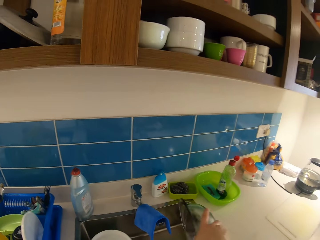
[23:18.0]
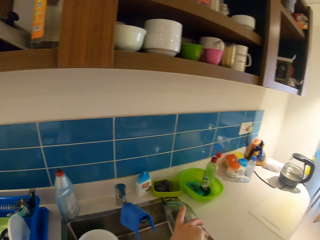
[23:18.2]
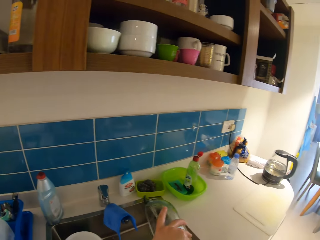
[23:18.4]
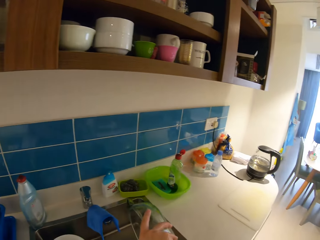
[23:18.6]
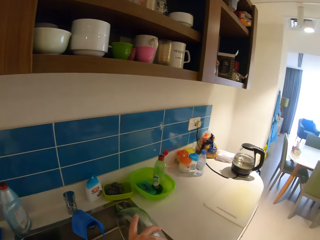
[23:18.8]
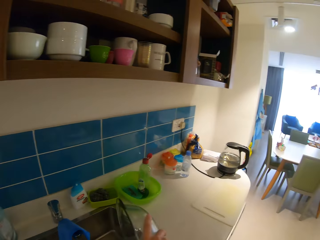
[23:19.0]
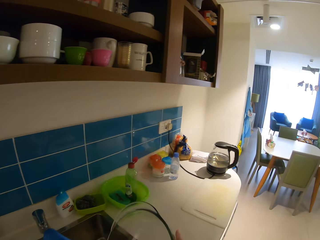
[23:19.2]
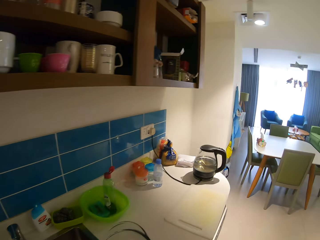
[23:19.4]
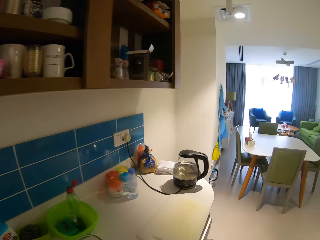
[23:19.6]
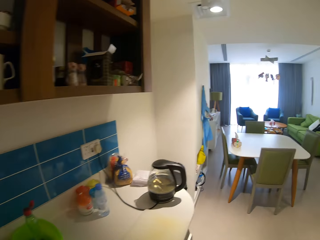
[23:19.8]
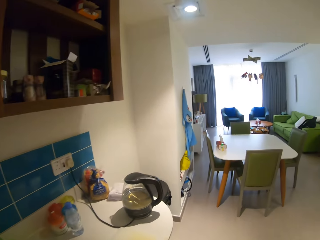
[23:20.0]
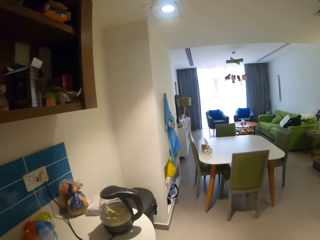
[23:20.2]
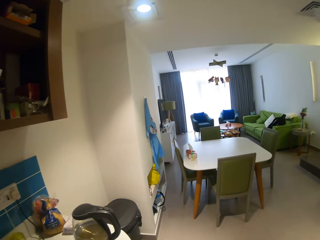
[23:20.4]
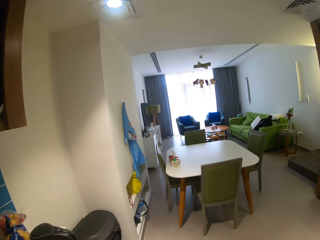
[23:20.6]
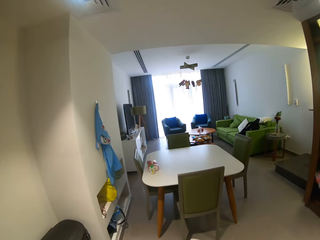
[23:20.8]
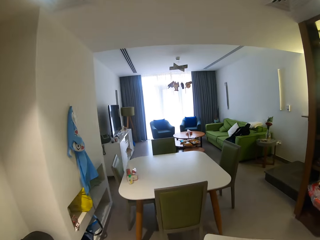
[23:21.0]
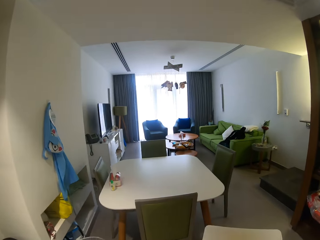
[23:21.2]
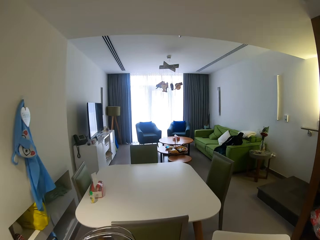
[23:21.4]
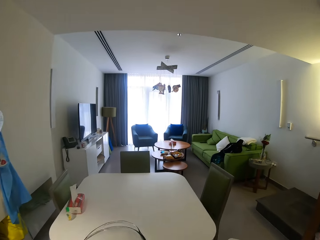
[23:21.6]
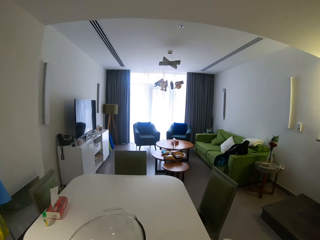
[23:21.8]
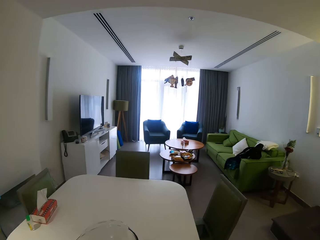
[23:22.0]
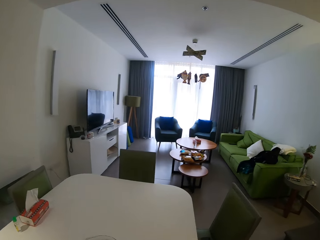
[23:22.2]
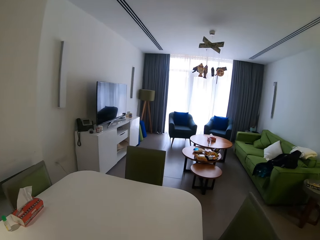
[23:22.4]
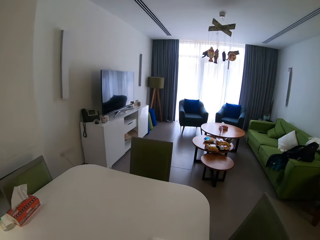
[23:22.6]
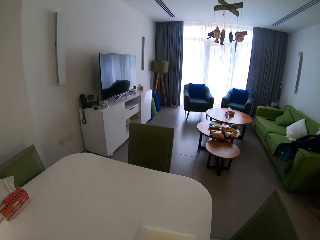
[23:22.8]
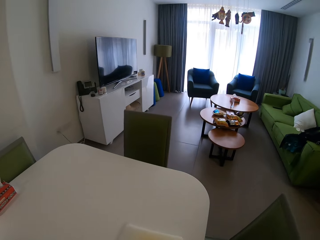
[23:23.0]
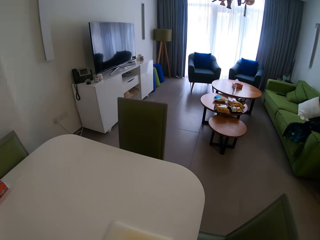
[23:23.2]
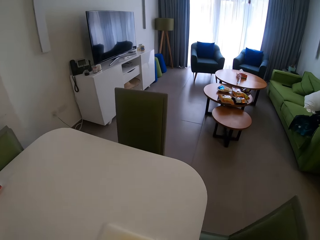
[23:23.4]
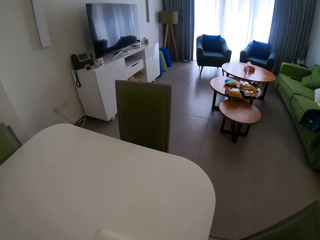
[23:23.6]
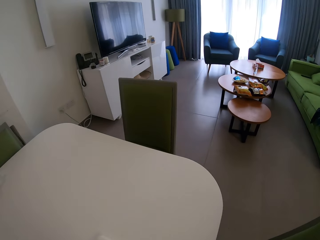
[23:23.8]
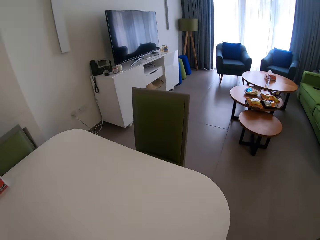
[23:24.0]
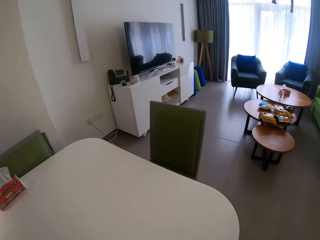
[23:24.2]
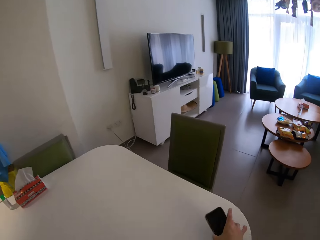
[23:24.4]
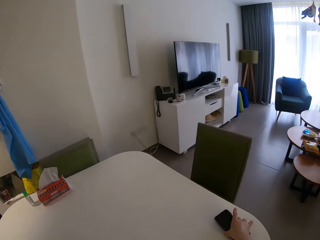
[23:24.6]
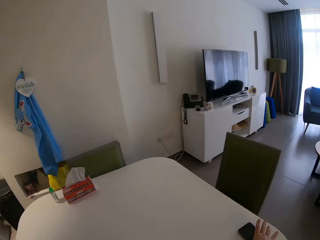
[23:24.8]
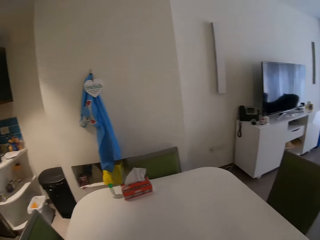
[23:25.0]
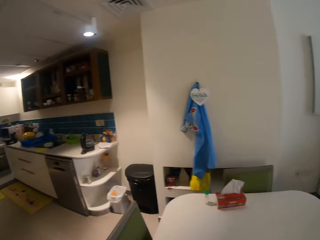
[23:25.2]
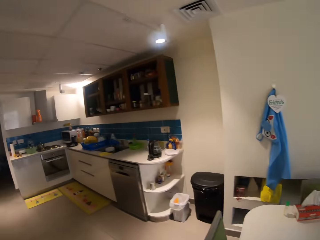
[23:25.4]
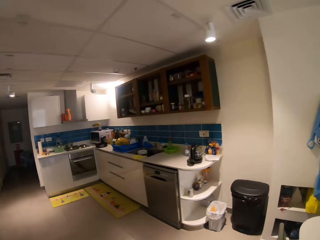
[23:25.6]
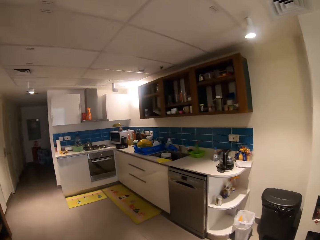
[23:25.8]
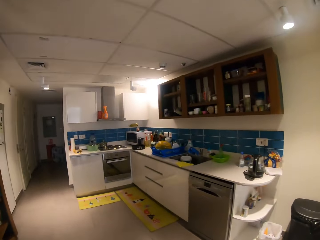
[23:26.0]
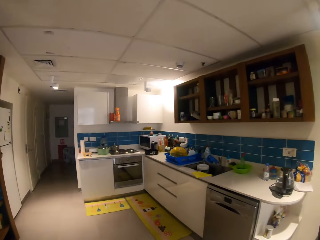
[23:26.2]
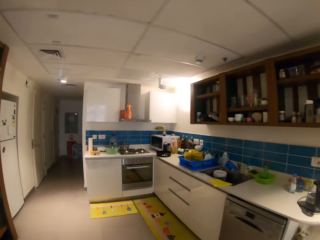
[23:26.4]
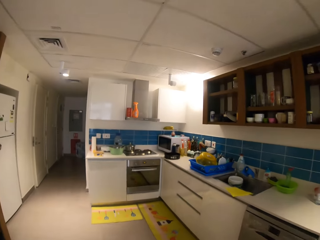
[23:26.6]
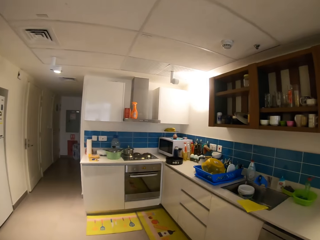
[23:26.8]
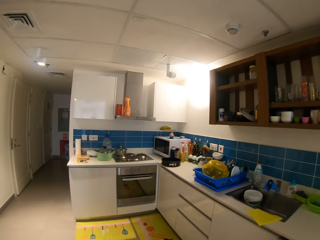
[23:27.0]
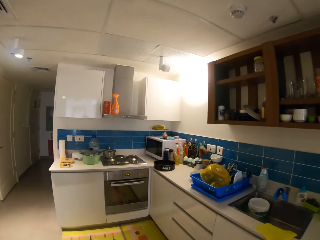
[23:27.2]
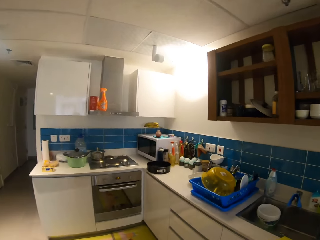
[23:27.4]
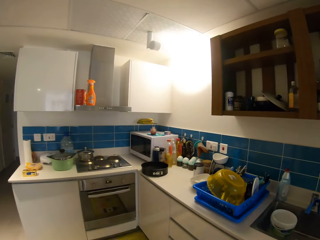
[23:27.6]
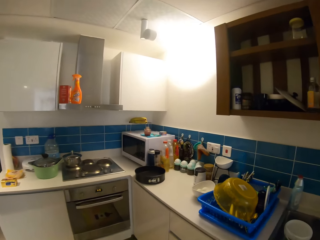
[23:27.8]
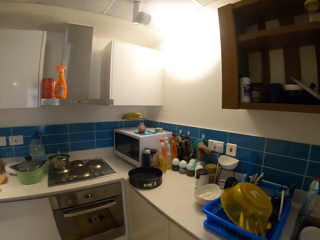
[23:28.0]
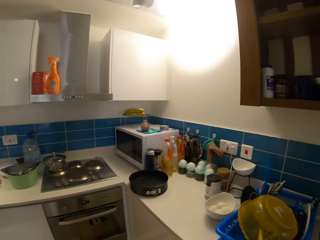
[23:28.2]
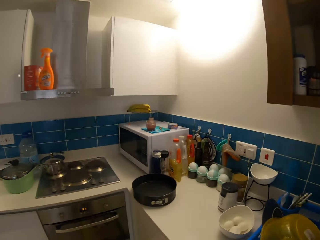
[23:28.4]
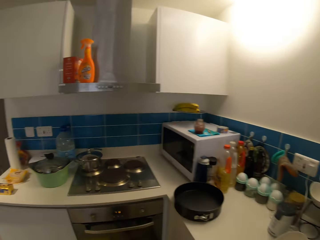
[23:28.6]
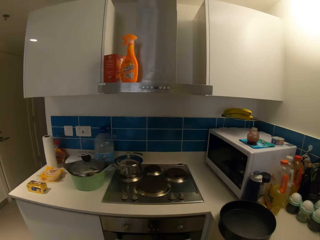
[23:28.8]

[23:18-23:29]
The camera wearer pours the water from the bowl into the kitchen sink. They bend the glass bowl in the sink. They walk towards the table. They drop the bowl on the table. They drop a smartphone on the table. They walk towards a cooker.

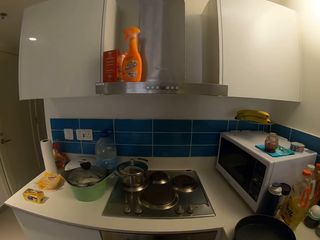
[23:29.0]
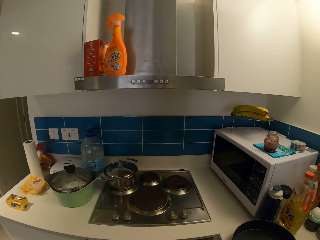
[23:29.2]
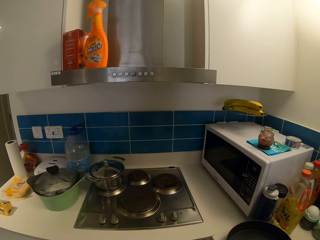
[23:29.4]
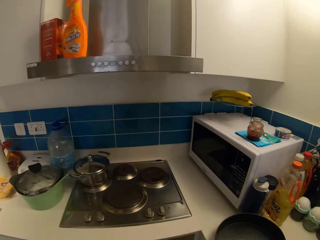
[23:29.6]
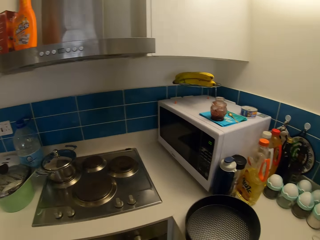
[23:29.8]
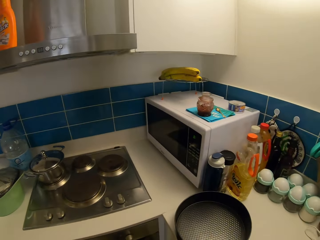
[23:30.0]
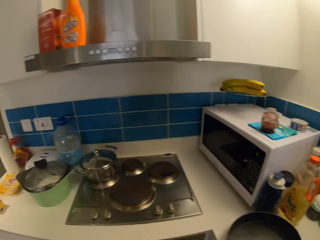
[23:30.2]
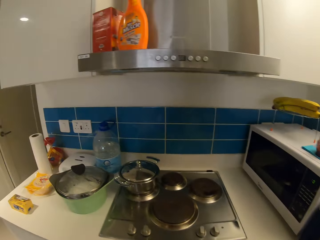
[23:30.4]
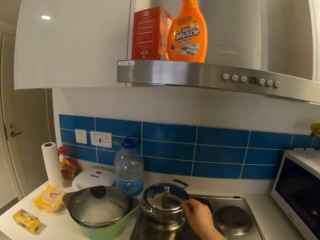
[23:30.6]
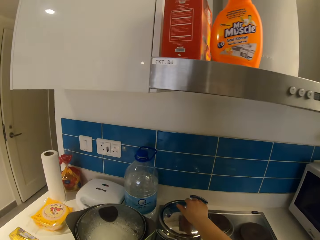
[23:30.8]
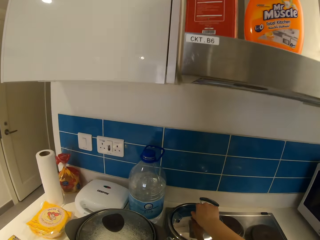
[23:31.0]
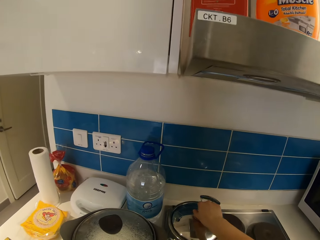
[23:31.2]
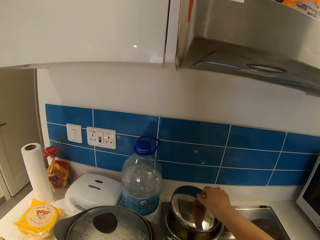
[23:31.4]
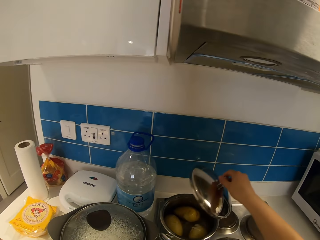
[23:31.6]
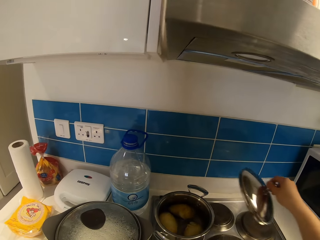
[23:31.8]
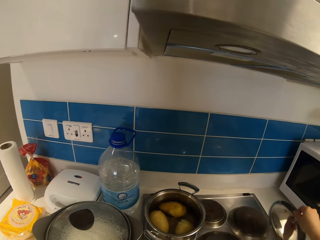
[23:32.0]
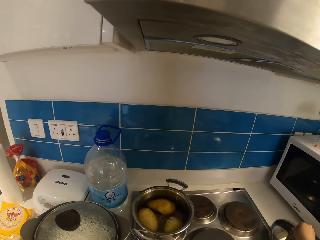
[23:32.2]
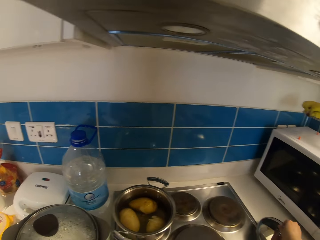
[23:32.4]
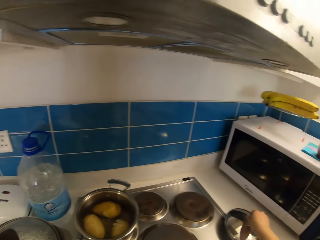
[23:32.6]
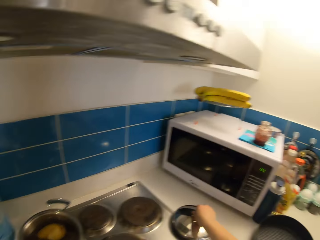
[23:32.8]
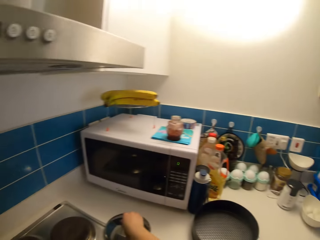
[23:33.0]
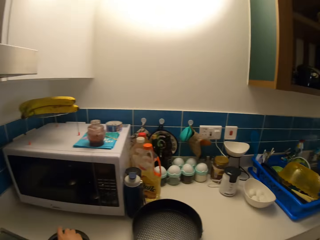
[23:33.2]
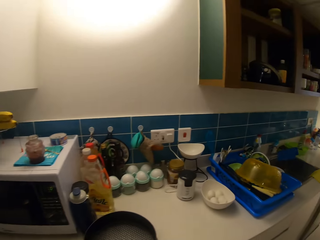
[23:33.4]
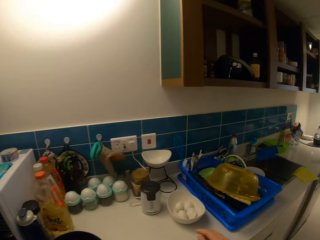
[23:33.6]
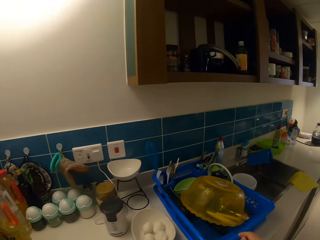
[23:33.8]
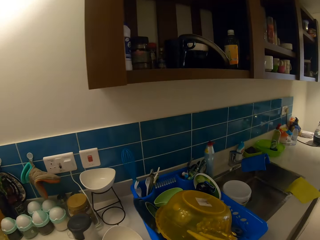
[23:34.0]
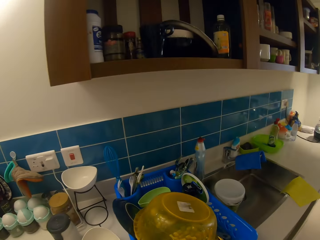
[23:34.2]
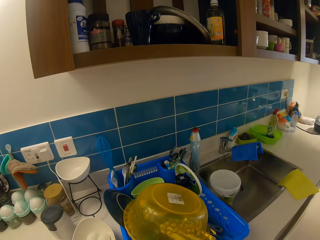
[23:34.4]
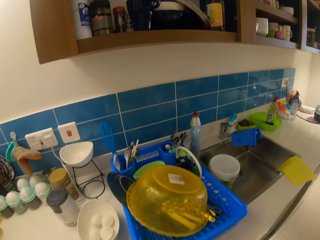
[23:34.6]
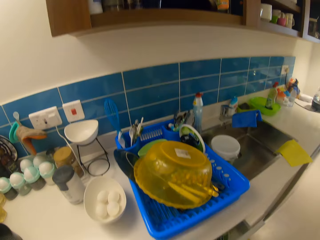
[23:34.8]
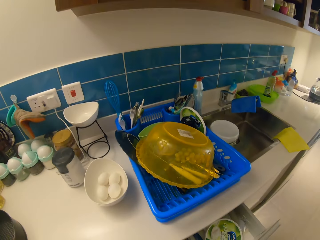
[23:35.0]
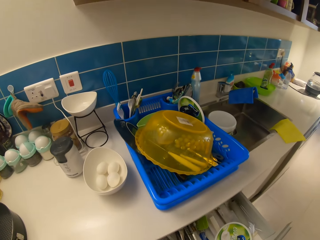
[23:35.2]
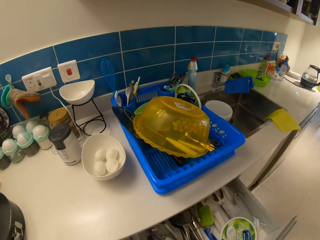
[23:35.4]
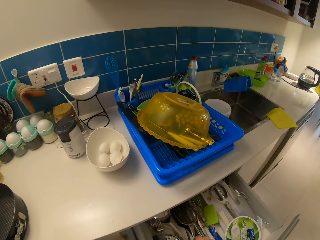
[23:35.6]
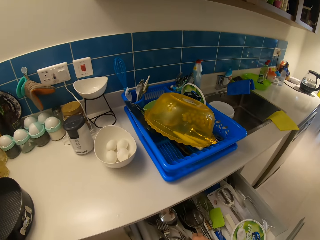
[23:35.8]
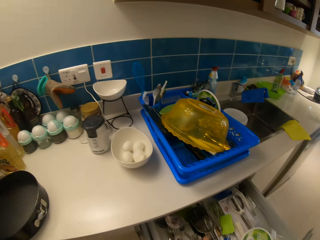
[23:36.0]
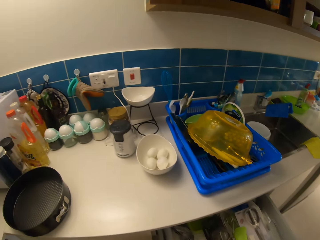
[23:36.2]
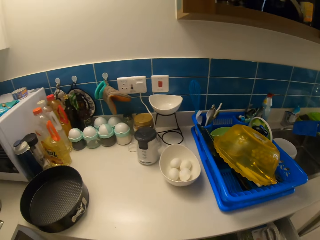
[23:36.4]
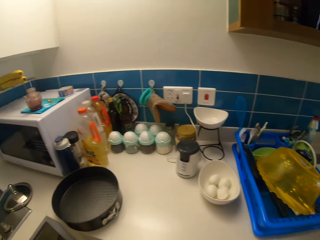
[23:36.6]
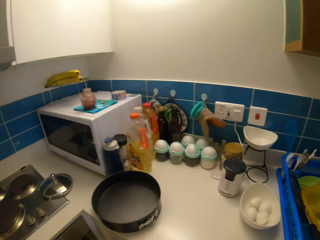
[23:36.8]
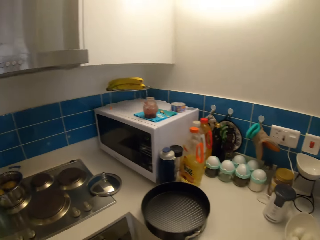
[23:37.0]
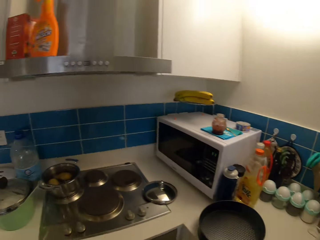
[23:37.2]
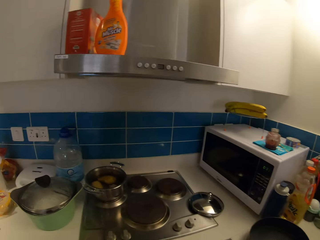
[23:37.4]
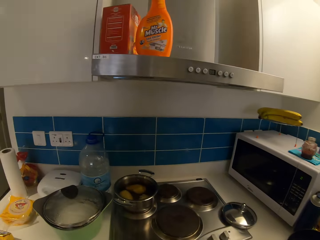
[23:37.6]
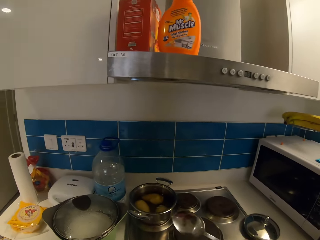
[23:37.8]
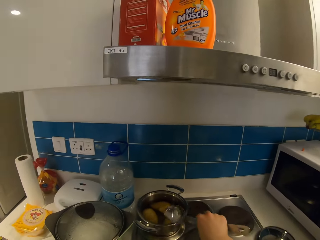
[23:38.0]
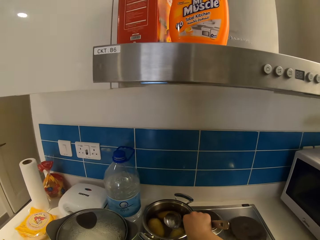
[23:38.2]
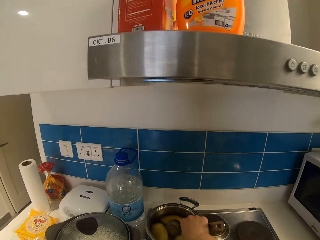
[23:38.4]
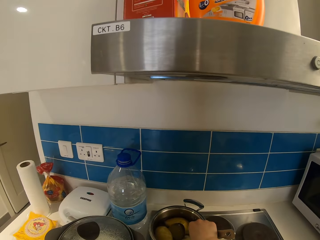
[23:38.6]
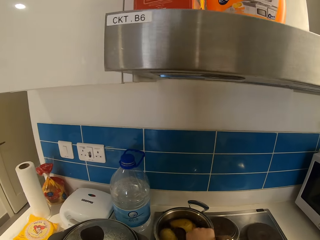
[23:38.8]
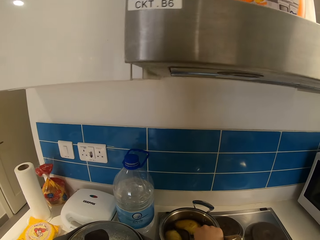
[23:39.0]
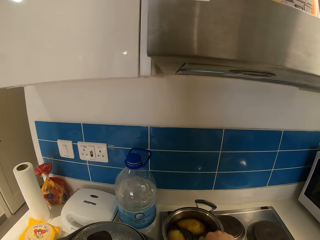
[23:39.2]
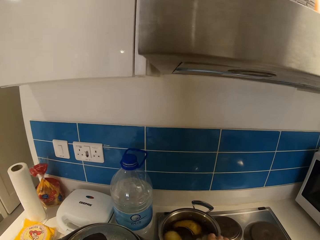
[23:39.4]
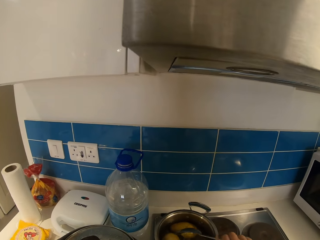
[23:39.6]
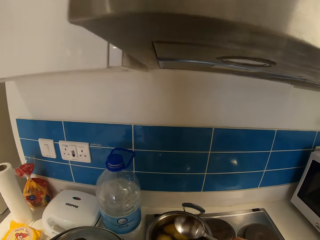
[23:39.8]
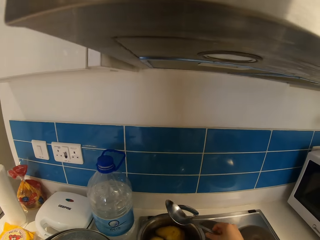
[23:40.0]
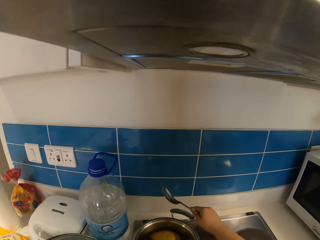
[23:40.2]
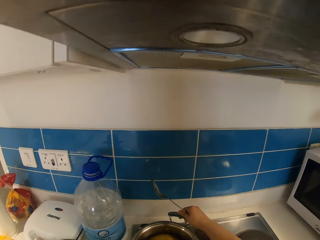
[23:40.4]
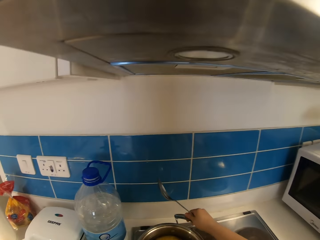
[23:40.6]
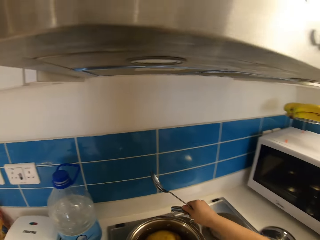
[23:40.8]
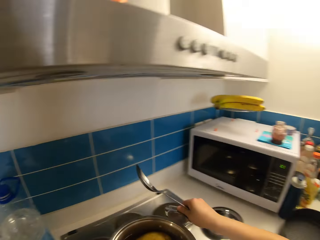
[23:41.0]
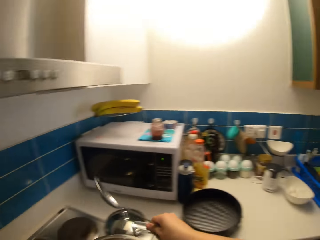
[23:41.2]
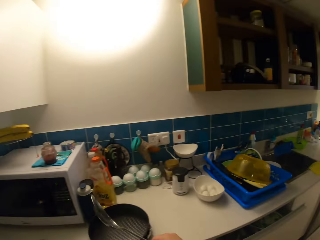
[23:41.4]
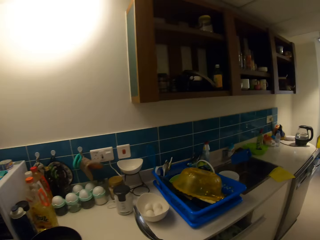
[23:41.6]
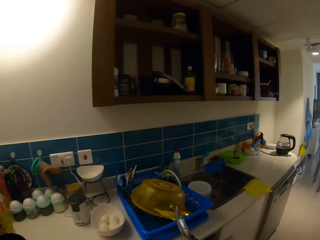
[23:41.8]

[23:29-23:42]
The camera wearer opens a pot lid with her right hand and picks up the cooking pot lid from the cooking pot. She drops the pot lid on the kitchen slab. She walks around the house. She opens the base cabinet drawer. She picks up a serving spoon from the base cabinet drawer. She walks around the house. She dips the serving spoon in the cooking pot. She removes the spoon from the pot. She picks up the cooking pot from the cooker. She carries the pot with both hands. She walks around the house.
